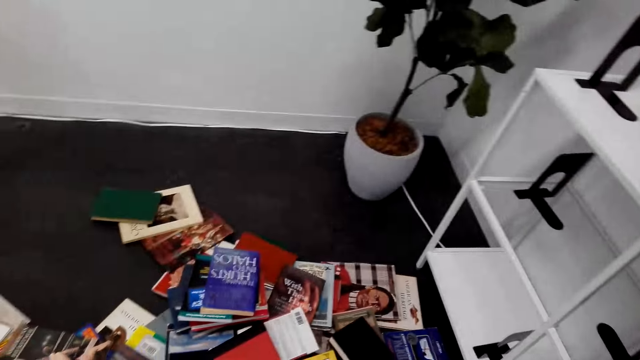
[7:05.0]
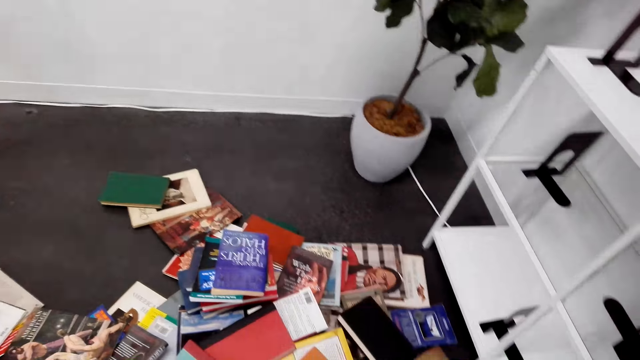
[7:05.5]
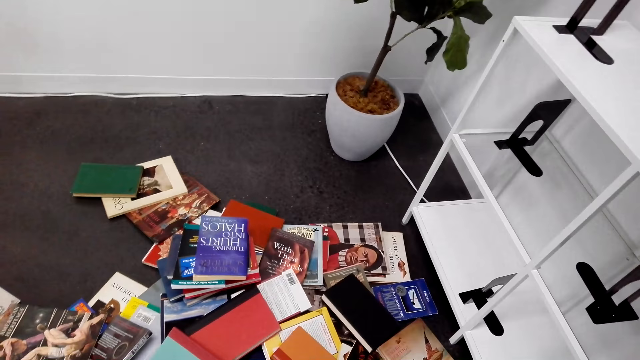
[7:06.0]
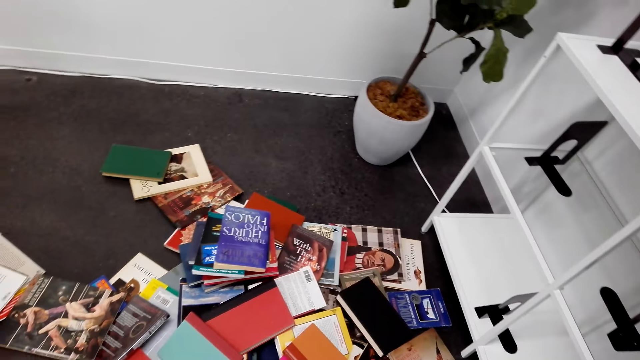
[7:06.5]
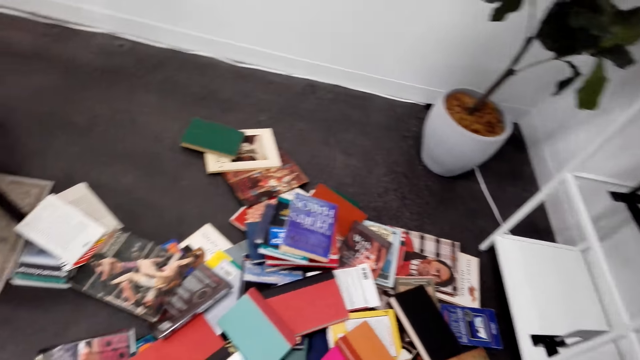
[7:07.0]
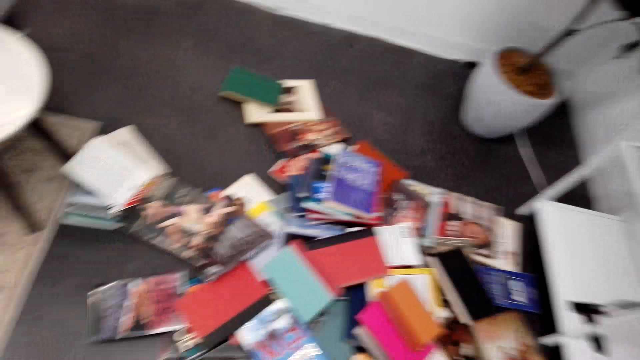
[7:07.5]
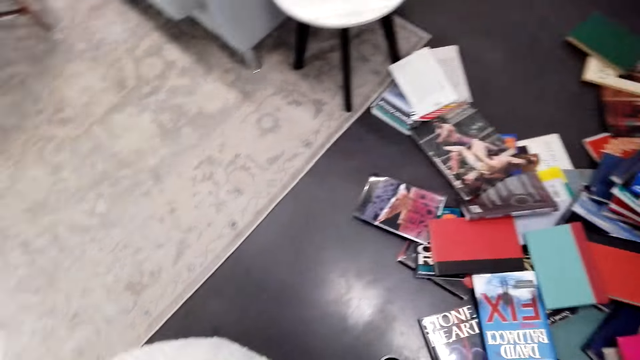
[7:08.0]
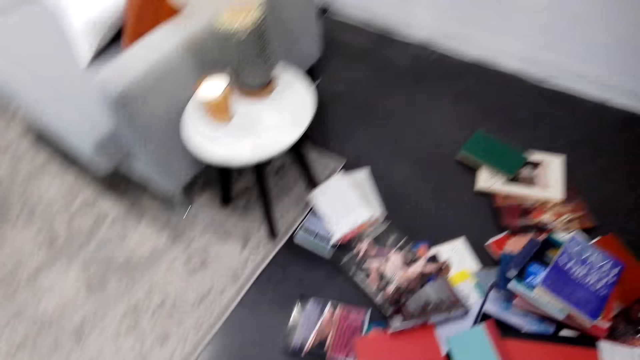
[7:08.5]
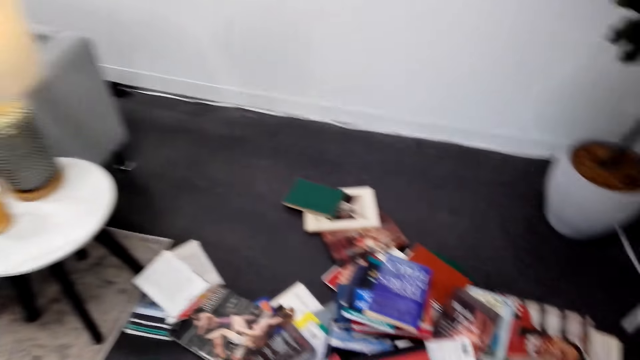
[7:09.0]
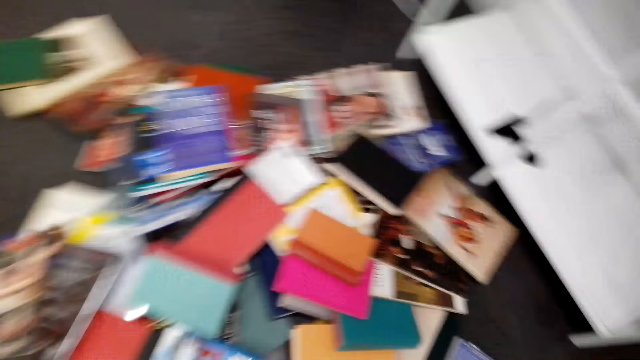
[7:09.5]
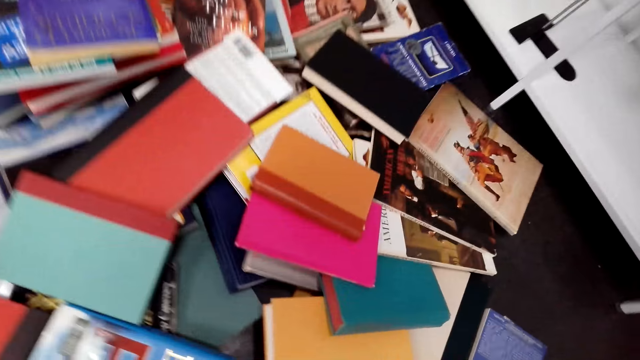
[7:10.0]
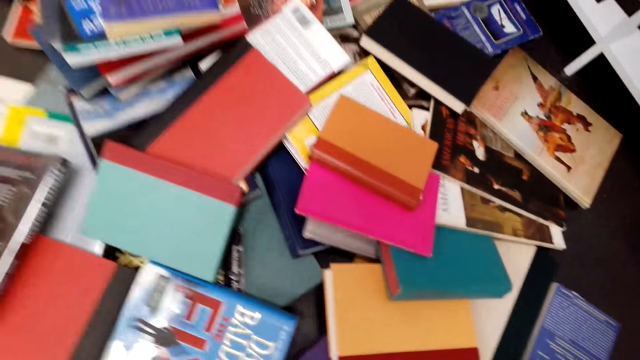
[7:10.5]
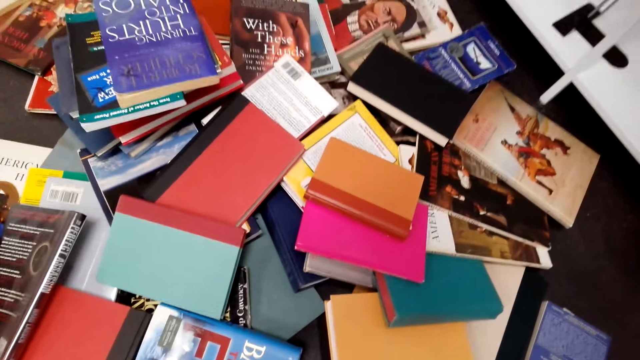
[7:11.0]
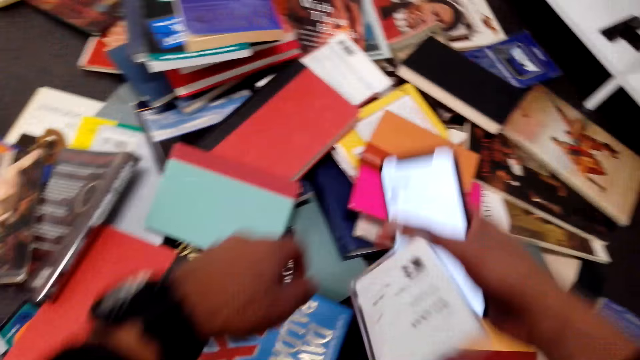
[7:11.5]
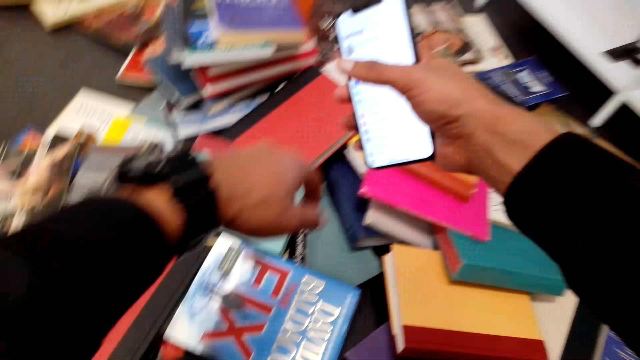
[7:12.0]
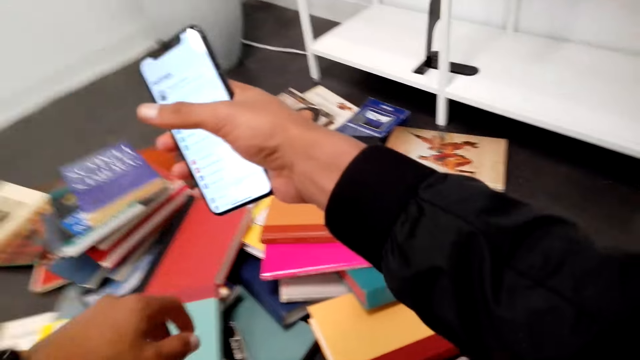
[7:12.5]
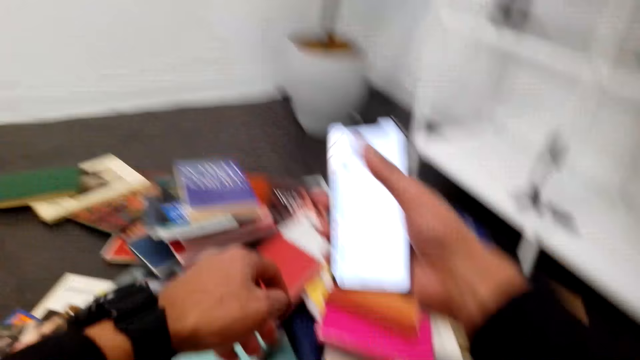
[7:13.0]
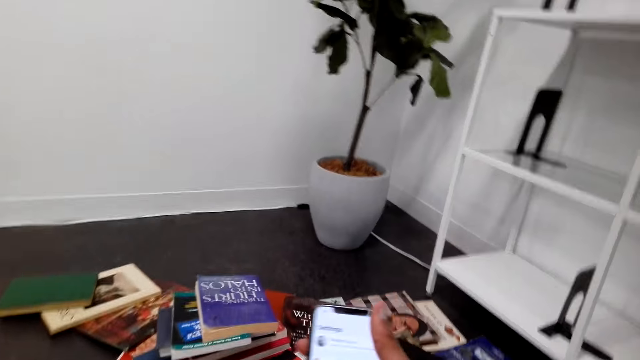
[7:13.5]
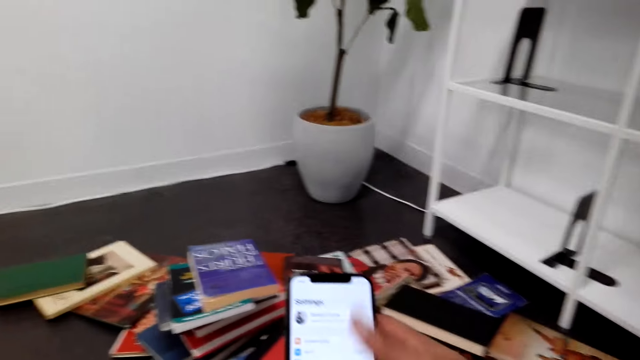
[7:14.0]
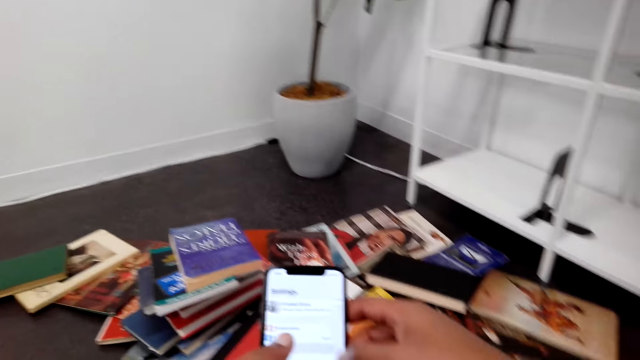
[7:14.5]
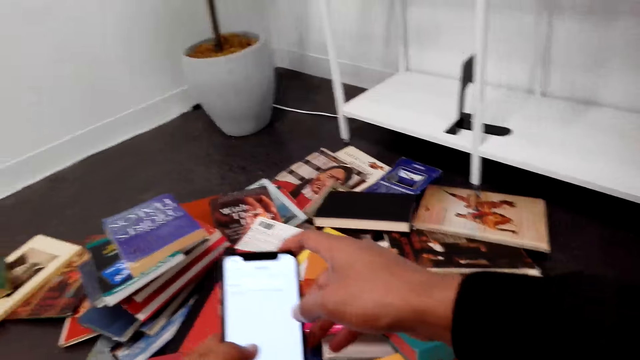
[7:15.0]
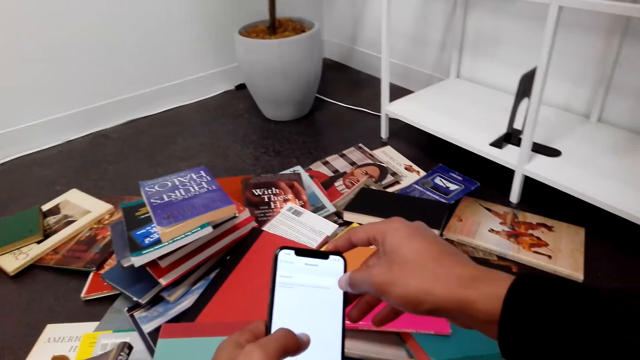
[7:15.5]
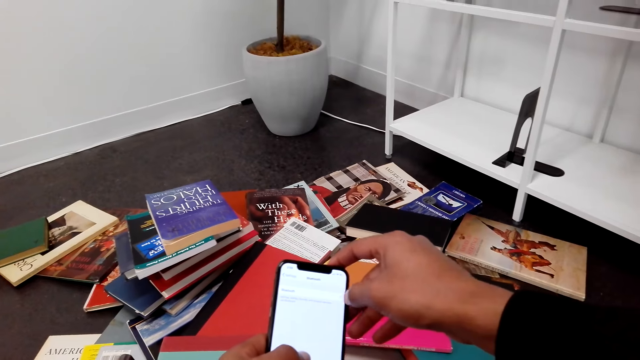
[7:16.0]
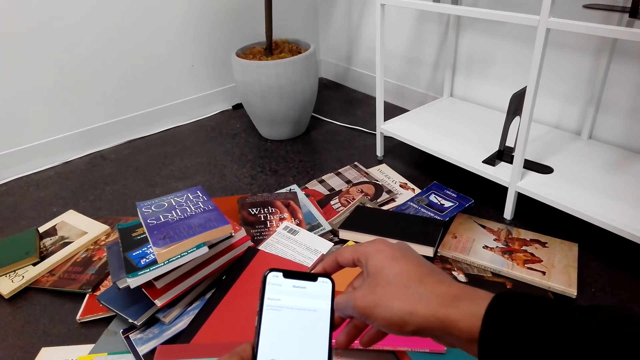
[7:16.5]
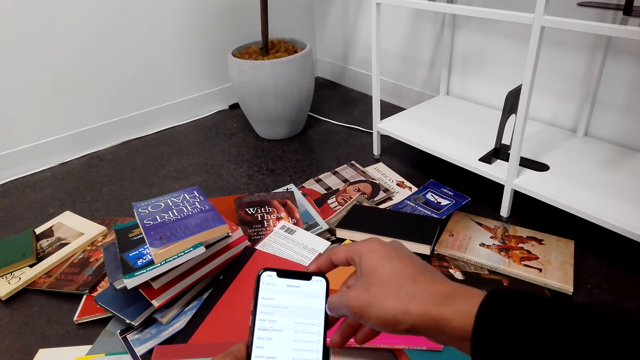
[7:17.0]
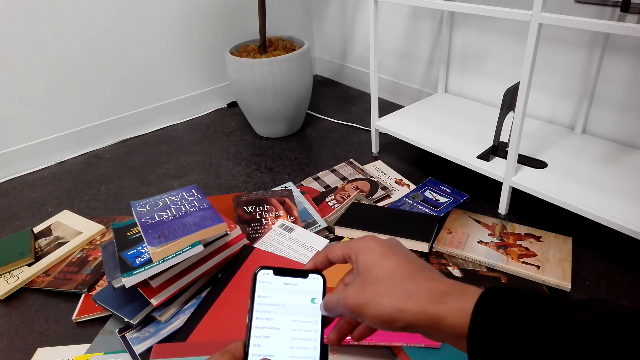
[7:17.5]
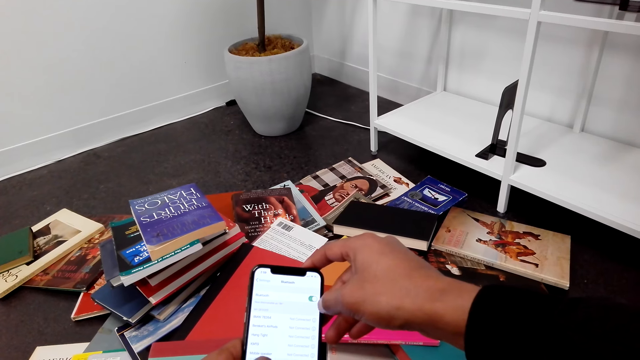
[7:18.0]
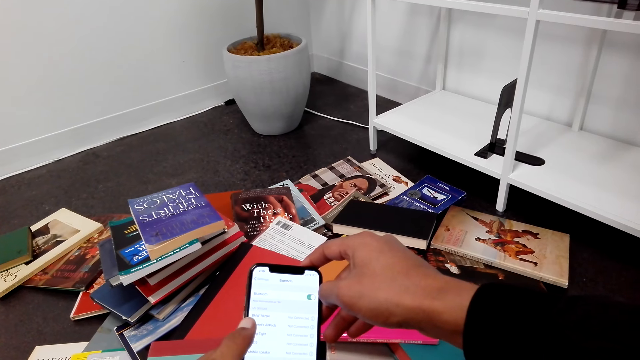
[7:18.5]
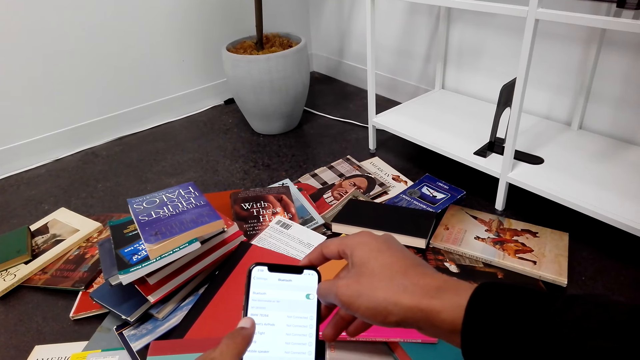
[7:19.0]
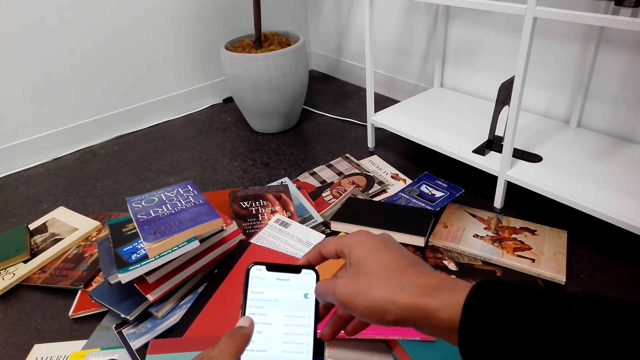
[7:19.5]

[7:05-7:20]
The camera wearer looks around. They hold a phone. They touch the phone. They operate the phone. They look at the phone.

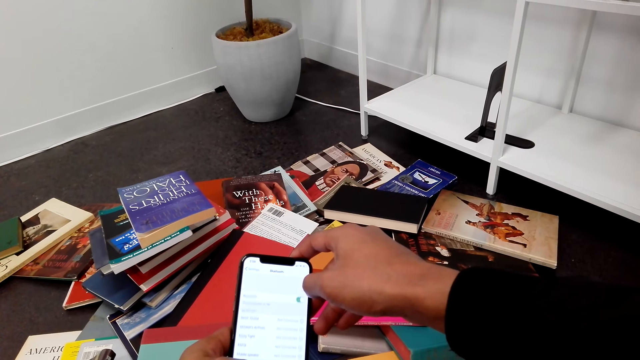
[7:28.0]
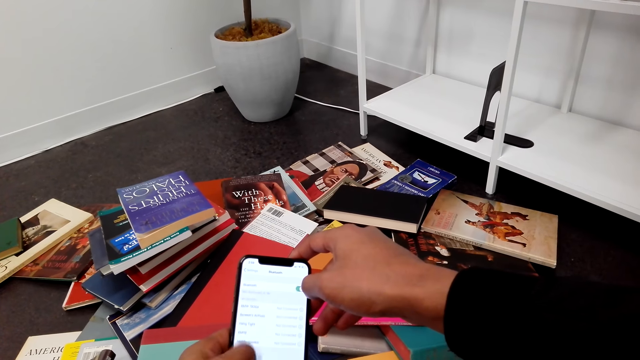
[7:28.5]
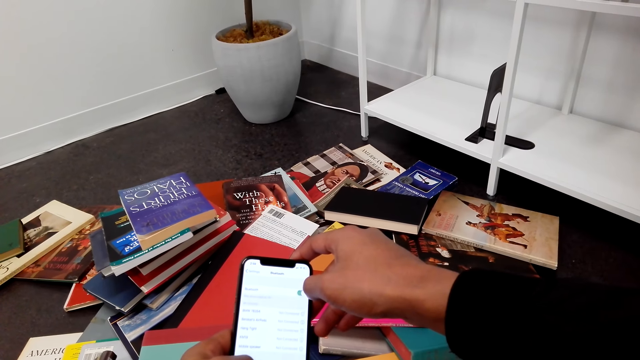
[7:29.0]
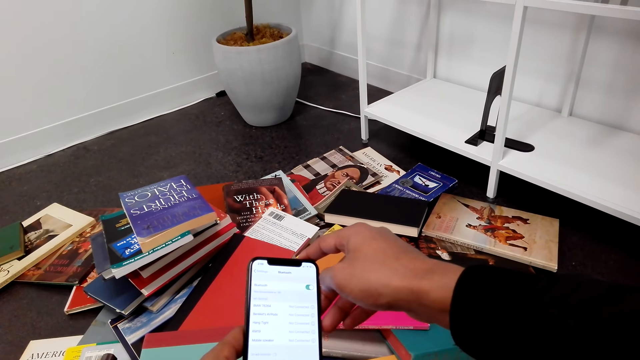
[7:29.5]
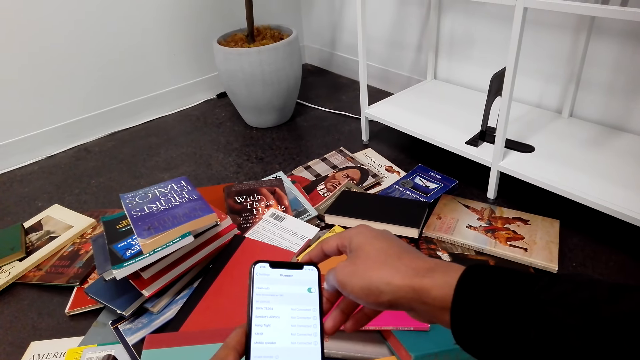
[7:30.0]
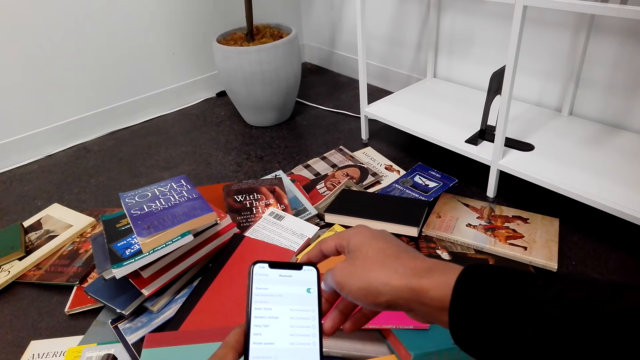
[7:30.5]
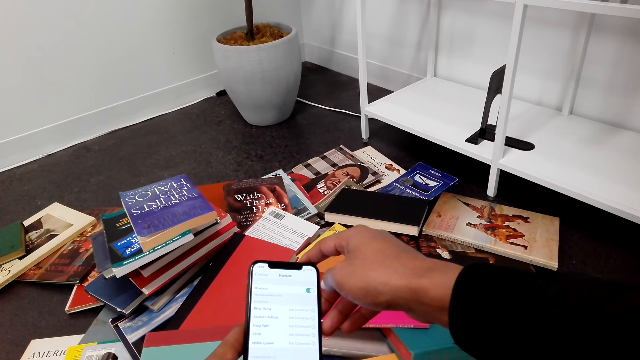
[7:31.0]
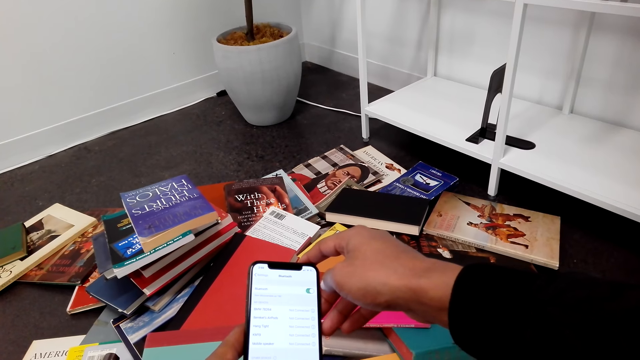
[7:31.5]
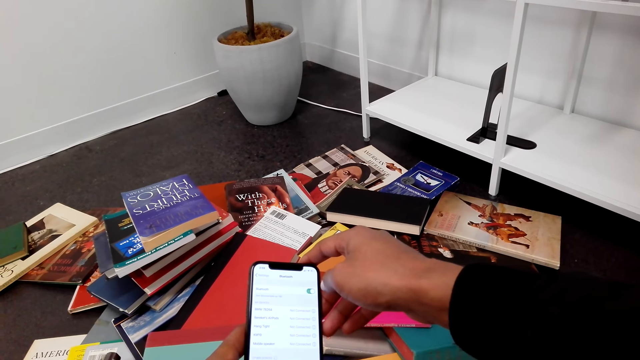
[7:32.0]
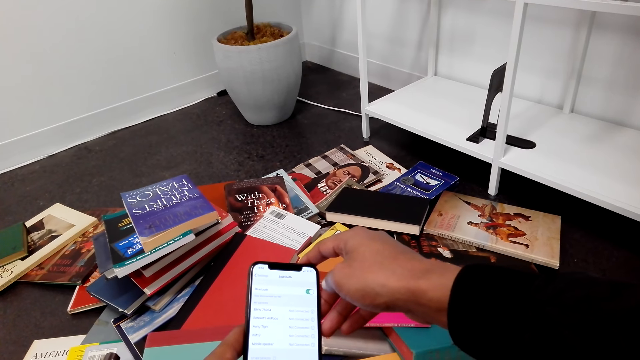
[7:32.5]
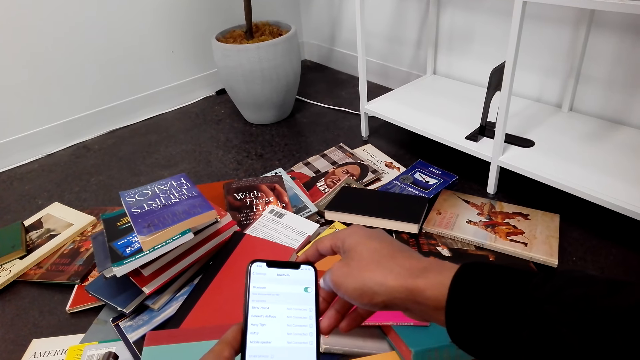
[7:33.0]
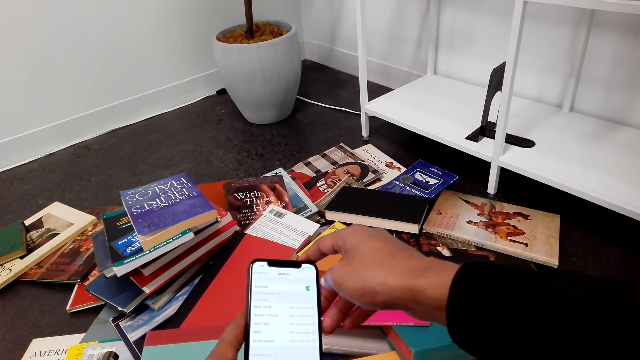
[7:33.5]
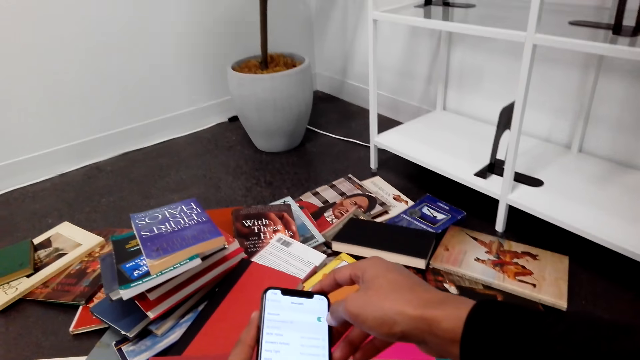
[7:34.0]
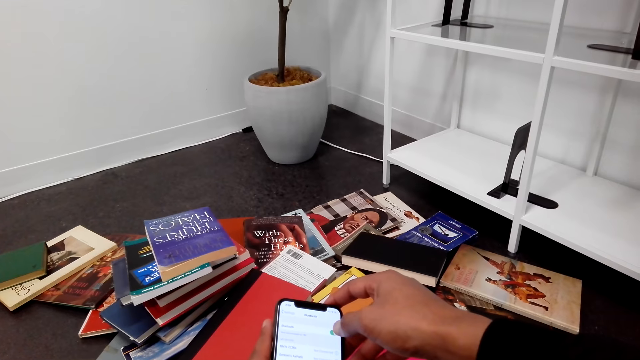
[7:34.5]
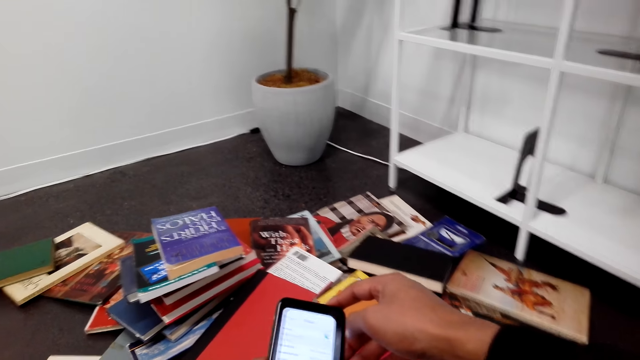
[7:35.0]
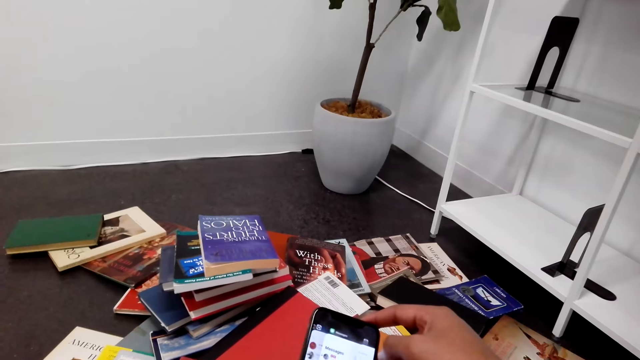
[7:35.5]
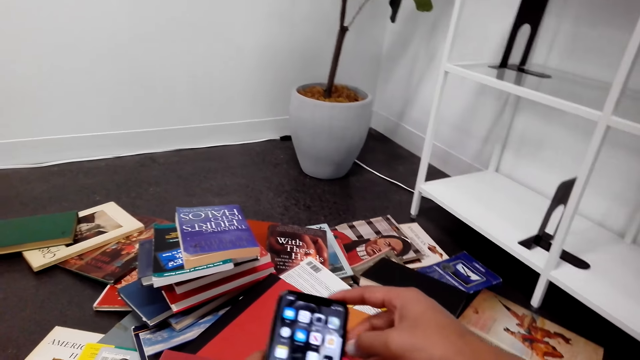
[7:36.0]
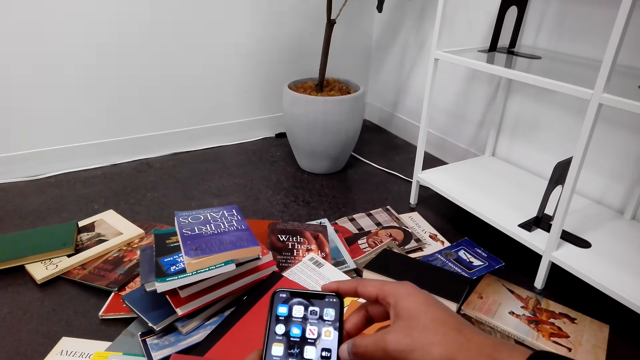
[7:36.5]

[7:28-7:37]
The camera wearer scrolls through the phone. They look at the phone. They operate the phone.
